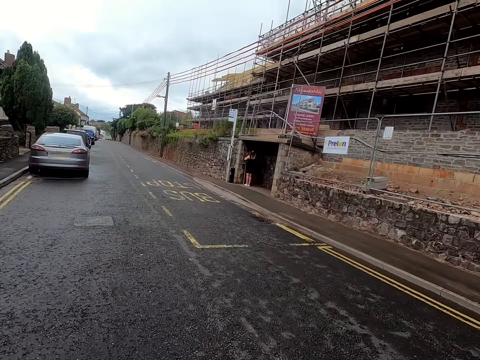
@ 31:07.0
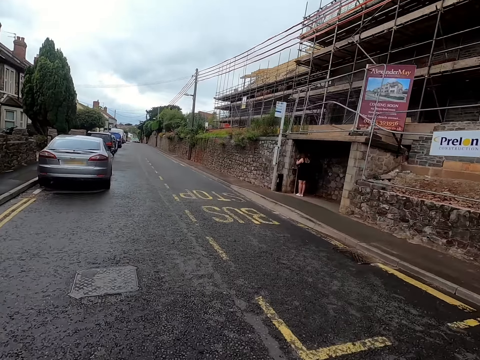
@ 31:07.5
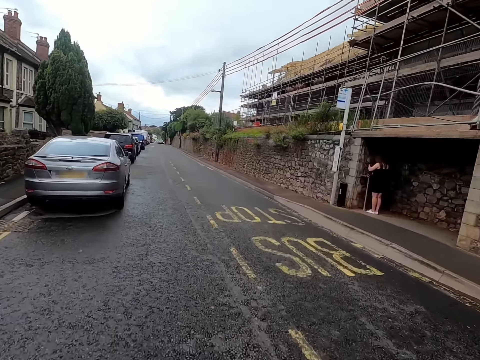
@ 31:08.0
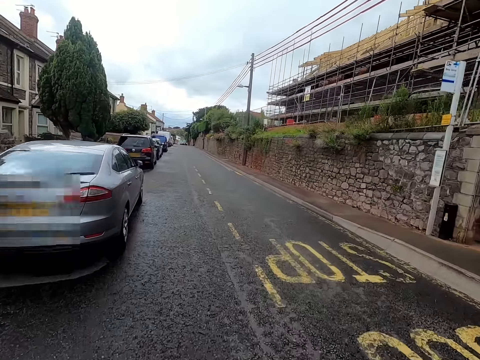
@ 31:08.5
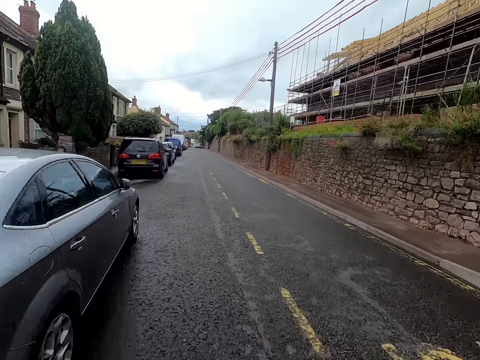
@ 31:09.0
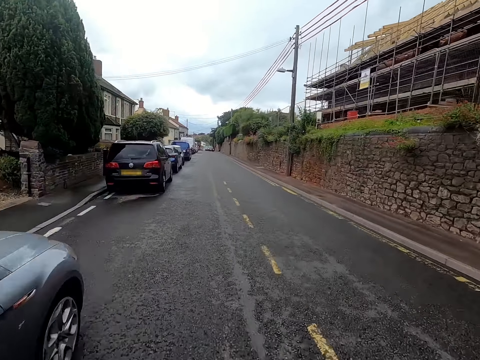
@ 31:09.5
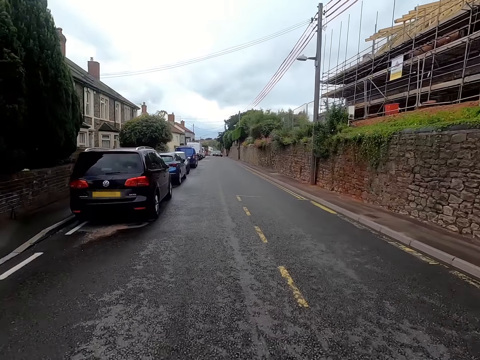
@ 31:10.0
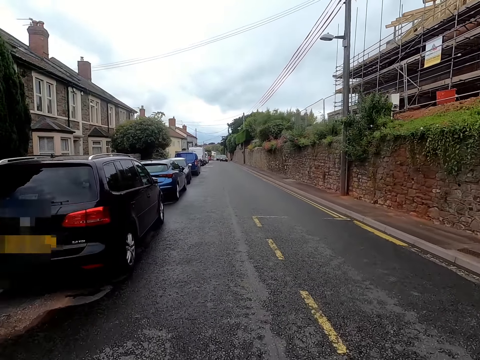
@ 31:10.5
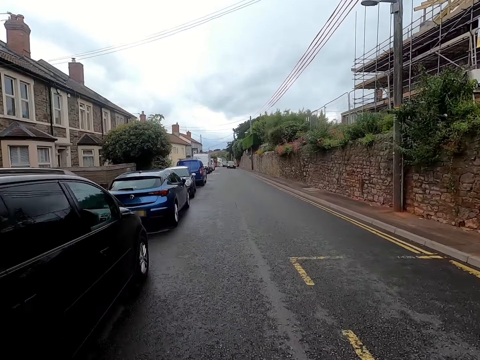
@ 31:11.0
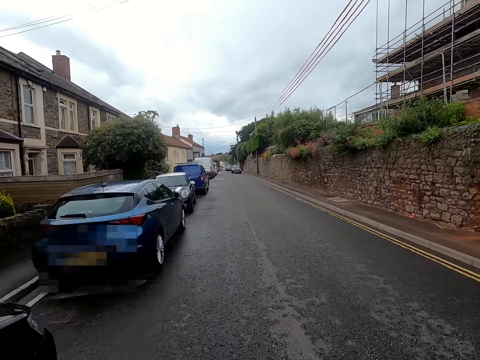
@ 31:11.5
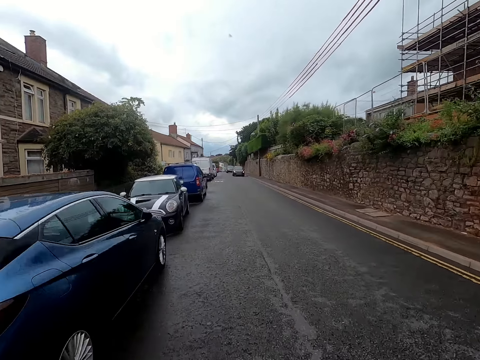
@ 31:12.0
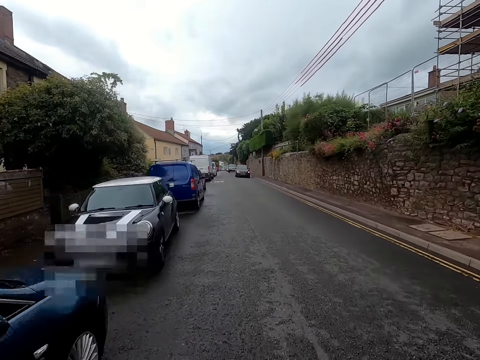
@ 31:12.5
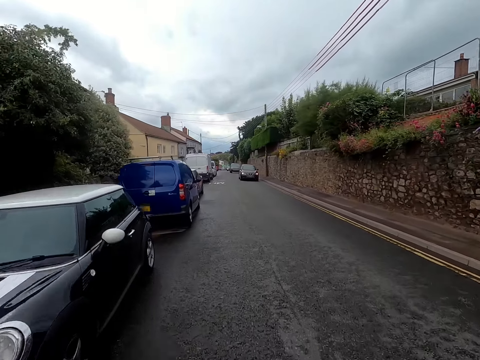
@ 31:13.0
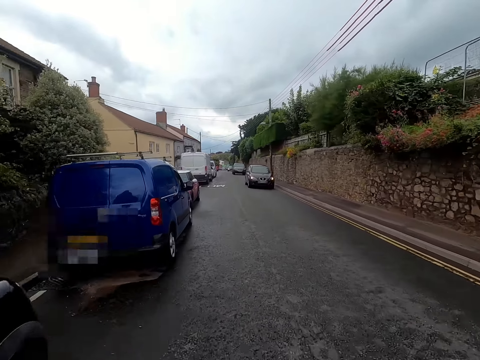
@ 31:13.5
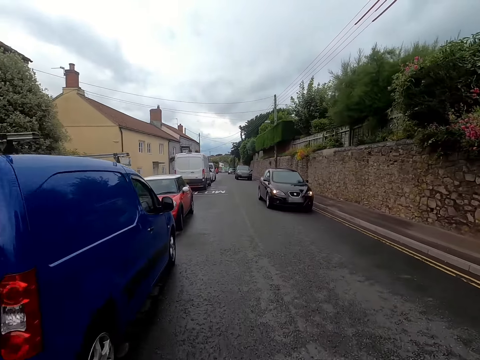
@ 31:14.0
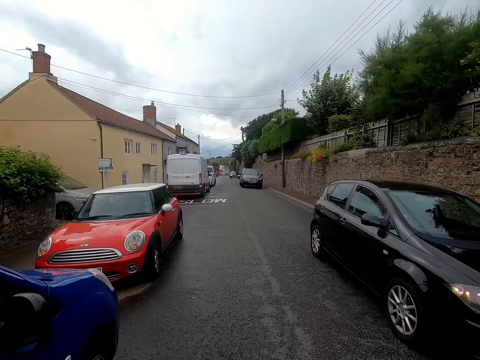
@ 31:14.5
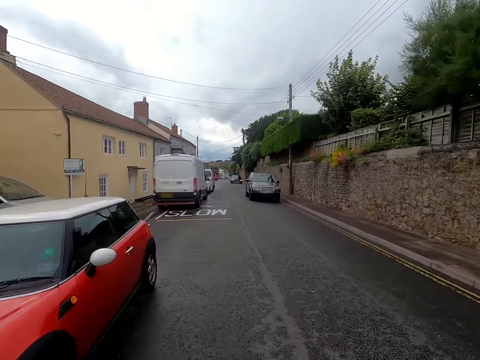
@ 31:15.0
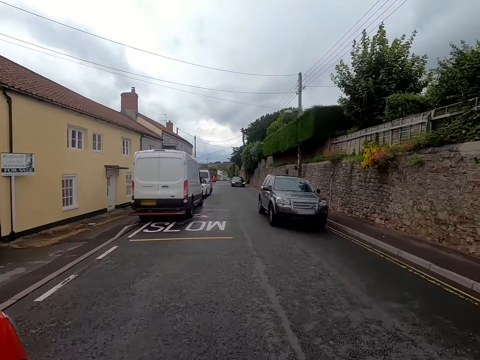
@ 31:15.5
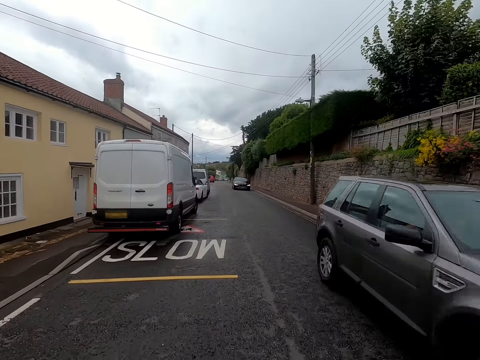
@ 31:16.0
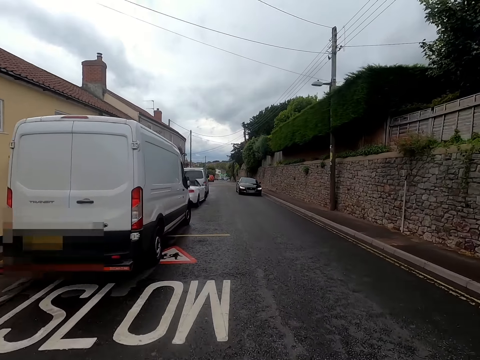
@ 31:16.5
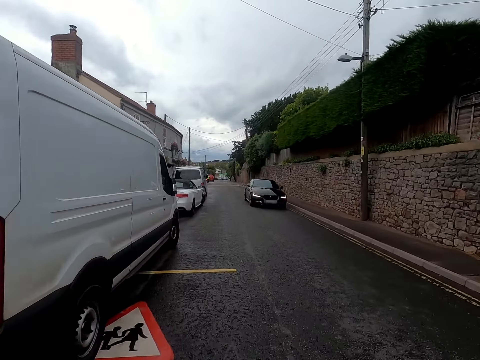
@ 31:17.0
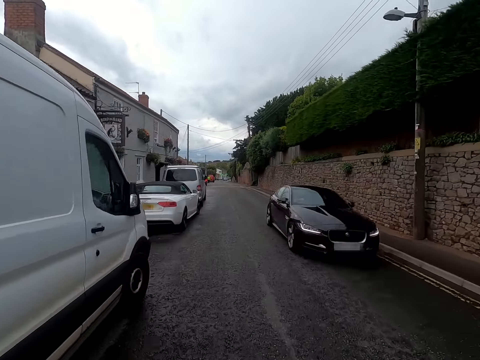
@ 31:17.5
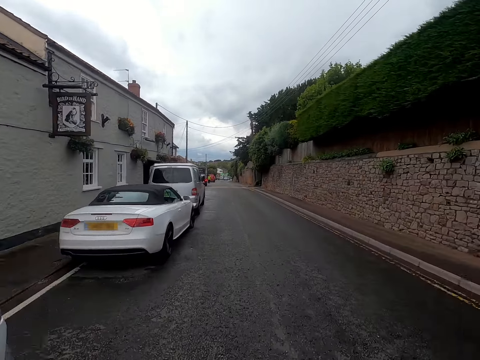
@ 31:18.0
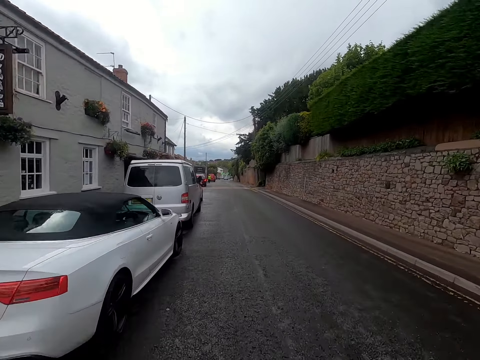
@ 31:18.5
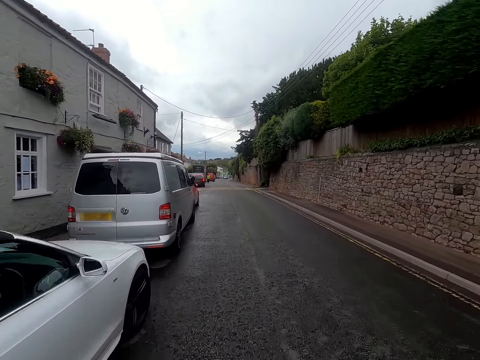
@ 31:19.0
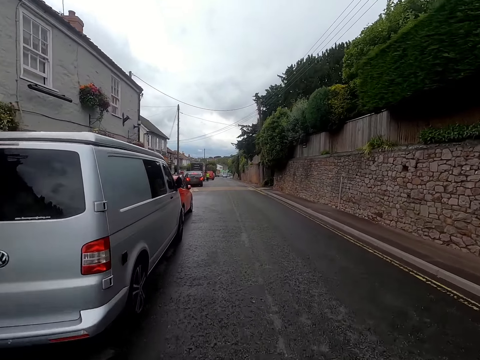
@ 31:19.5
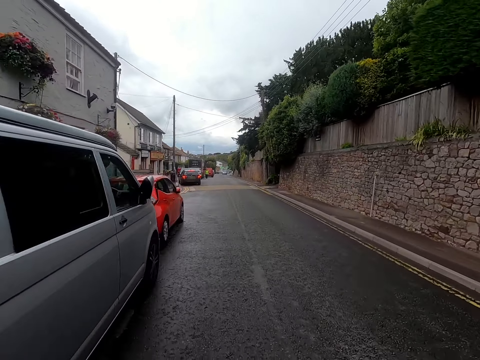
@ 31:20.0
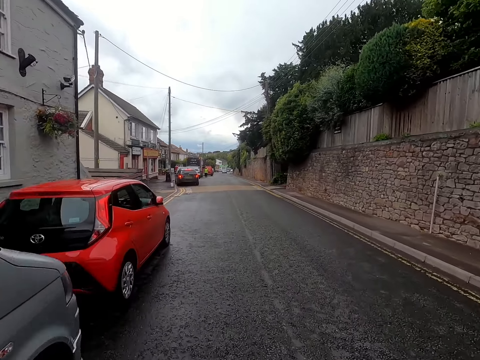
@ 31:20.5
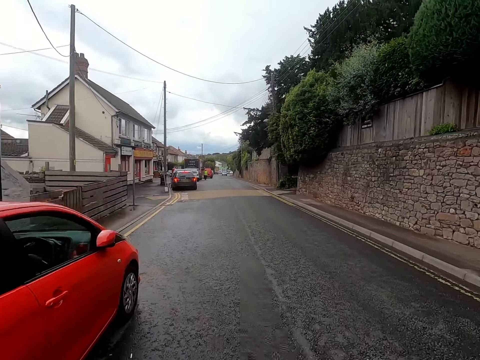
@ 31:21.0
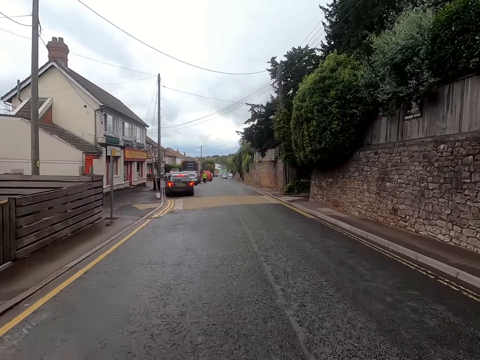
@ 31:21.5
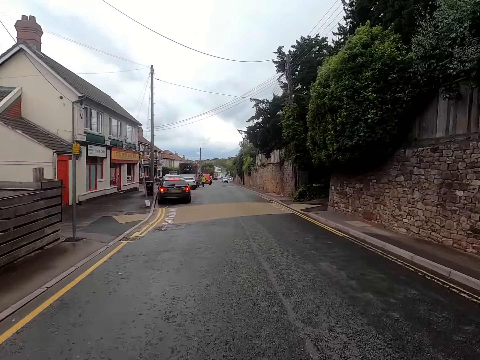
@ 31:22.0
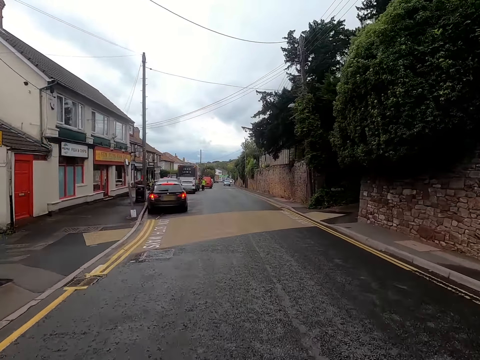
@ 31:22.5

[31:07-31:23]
The camera wearer rides a bicycle on a road. They ride the bicycle past cars. They ride the bicycle on the road.

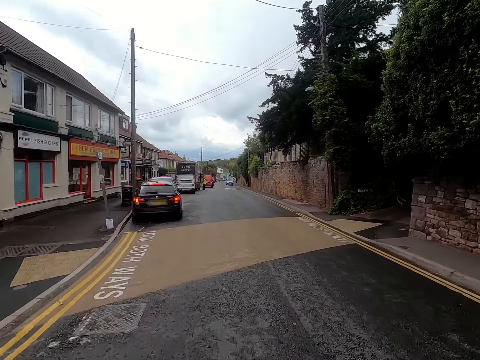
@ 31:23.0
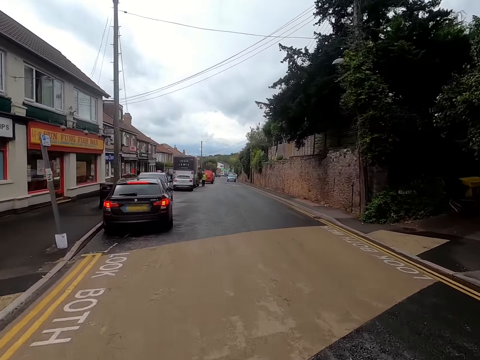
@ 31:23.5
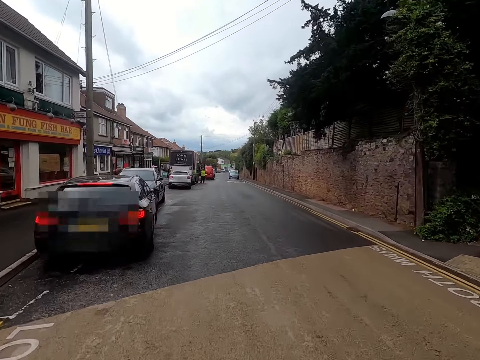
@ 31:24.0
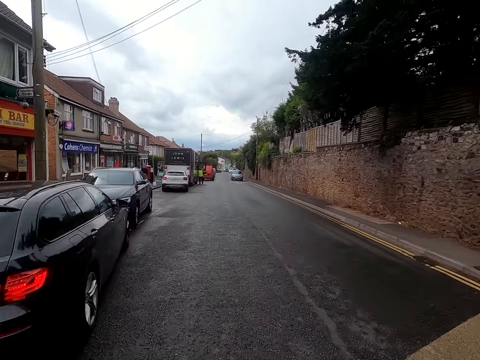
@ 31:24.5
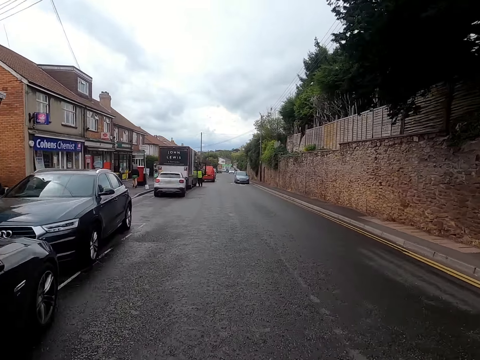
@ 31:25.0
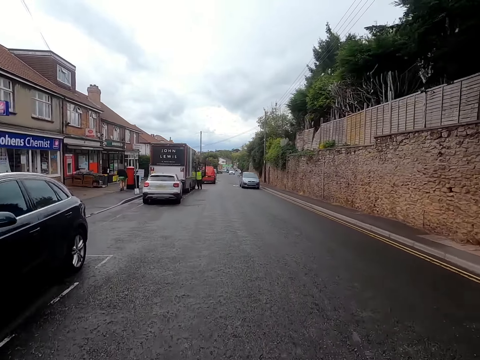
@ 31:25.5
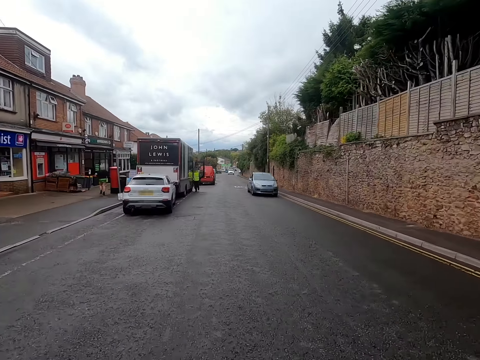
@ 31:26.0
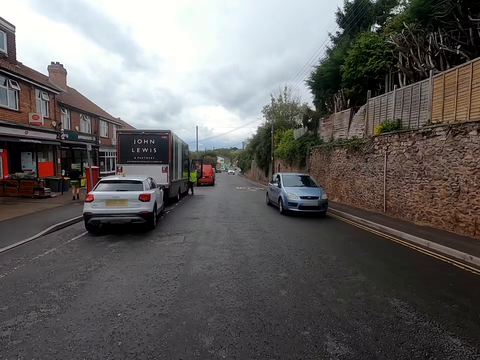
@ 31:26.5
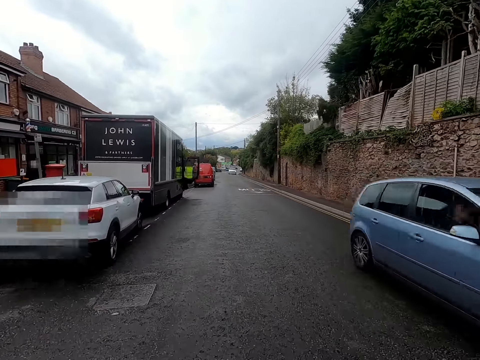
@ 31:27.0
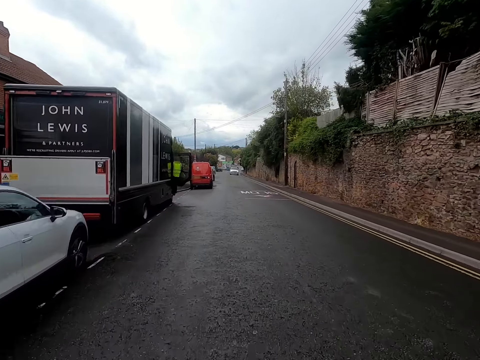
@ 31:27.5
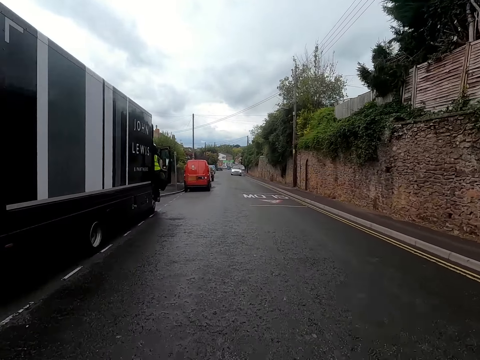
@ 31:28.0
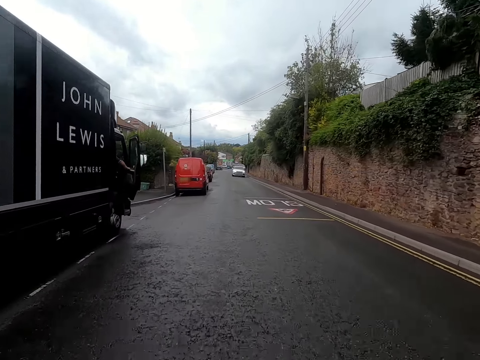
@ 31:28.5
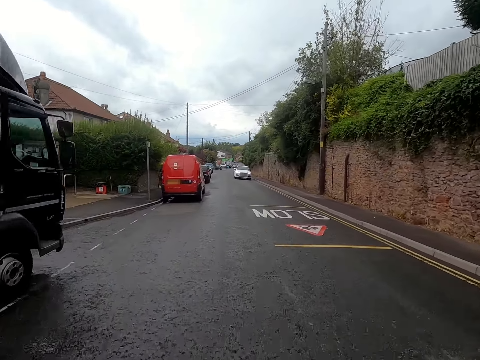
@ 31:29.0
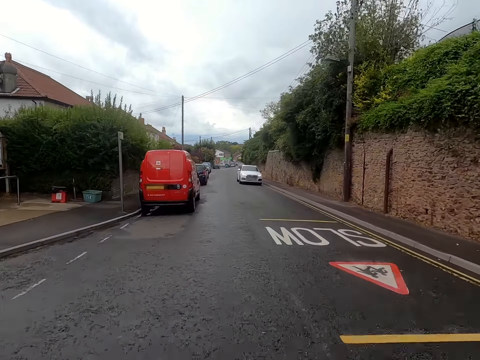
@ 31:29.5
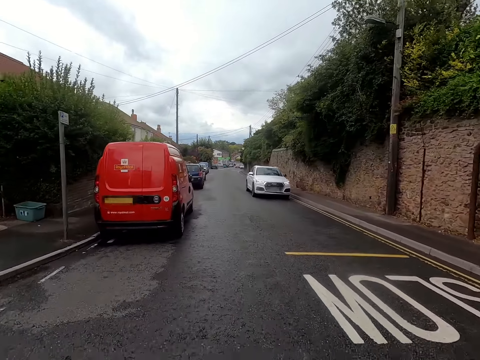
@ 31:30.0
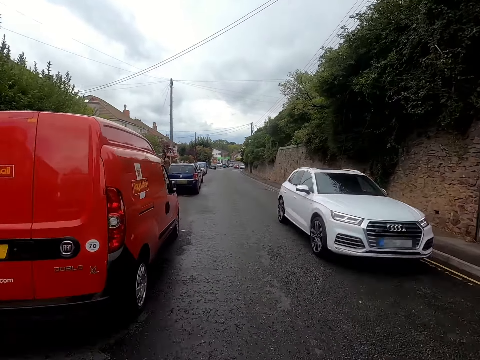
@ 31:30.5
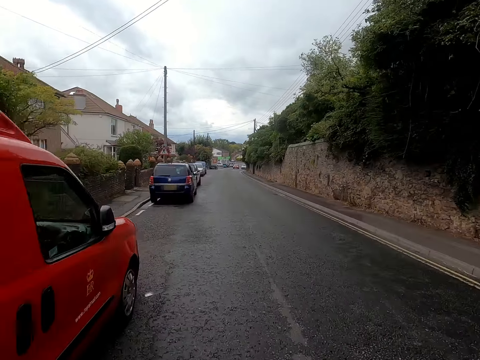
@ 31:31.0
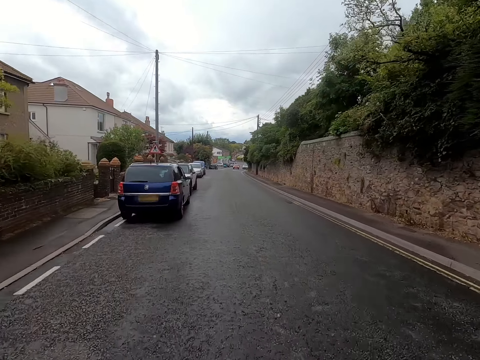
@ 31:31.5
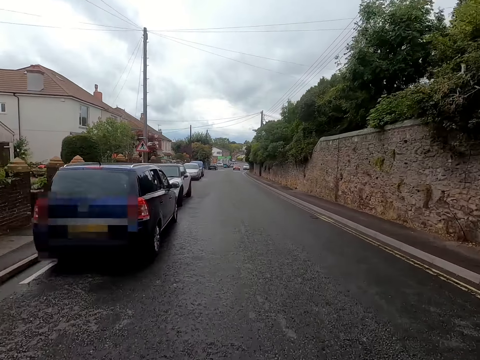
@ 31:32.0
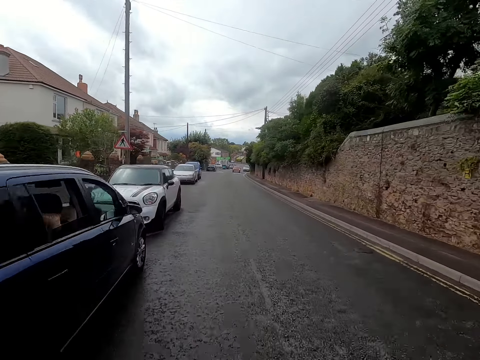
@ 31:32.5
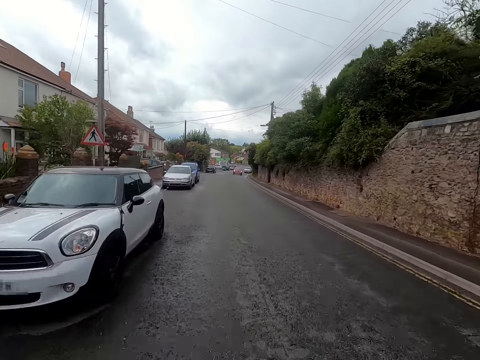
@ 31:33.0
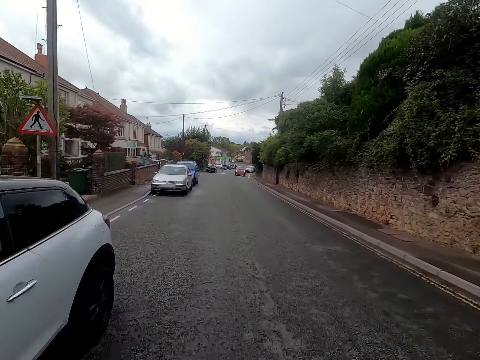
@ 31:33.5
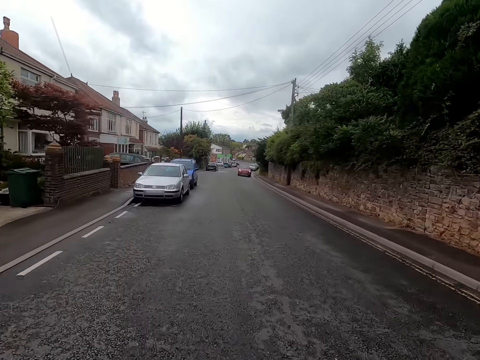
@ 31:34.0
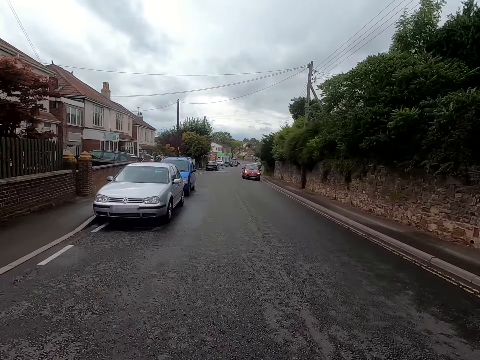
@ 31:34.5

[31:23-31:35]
The camera wearer rides a bicycle past cars. A man boards a lorry. The camera wearer rides the bicycle past a car. They ride the bicycle on a road.
